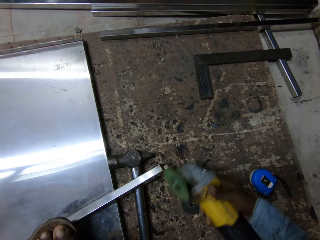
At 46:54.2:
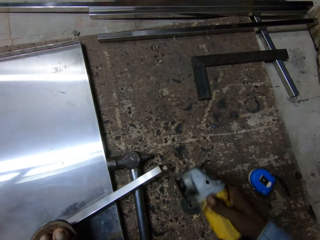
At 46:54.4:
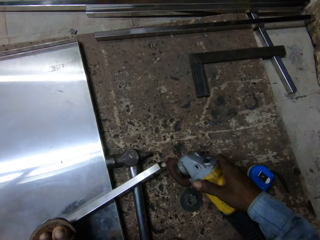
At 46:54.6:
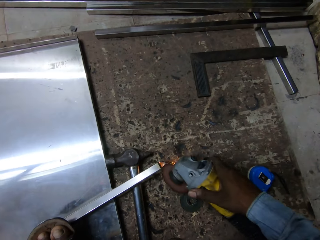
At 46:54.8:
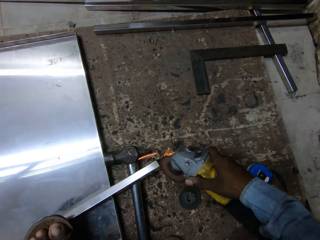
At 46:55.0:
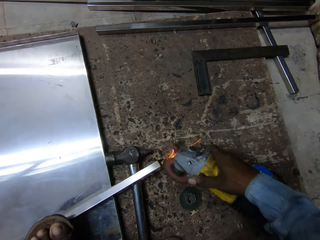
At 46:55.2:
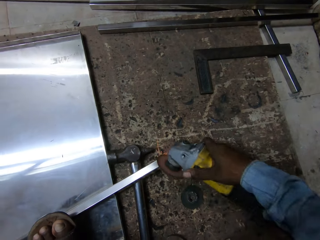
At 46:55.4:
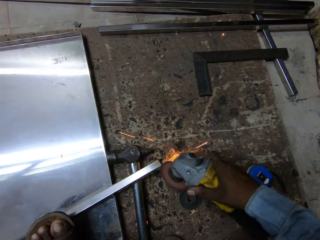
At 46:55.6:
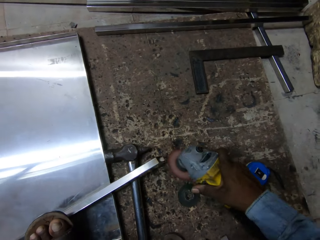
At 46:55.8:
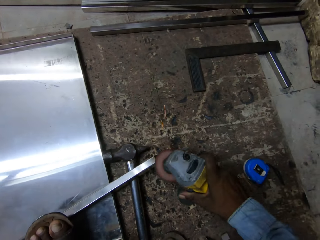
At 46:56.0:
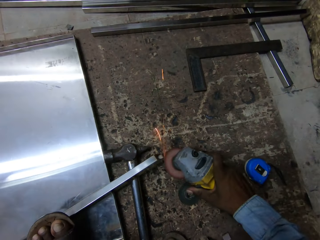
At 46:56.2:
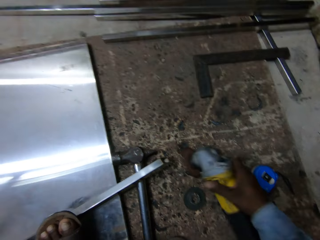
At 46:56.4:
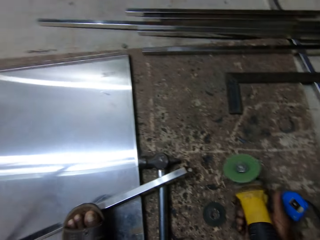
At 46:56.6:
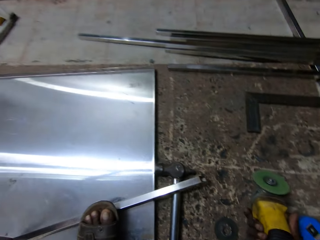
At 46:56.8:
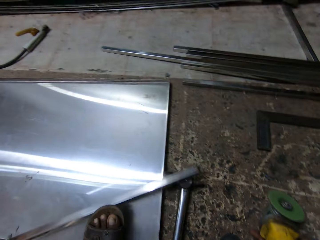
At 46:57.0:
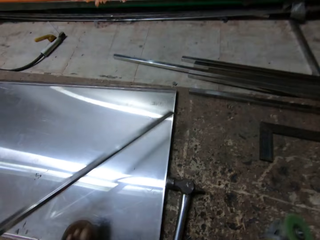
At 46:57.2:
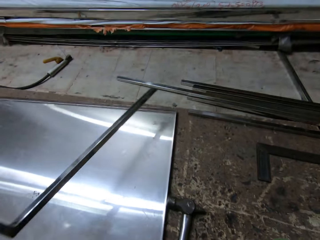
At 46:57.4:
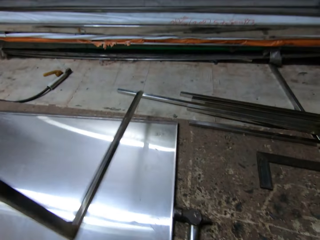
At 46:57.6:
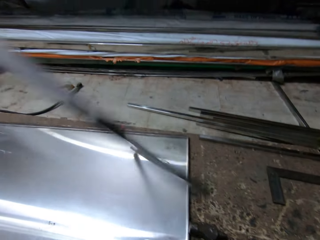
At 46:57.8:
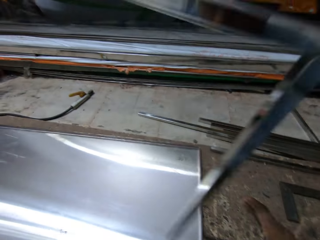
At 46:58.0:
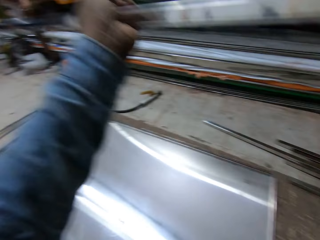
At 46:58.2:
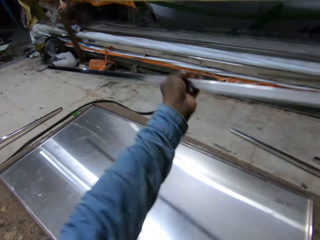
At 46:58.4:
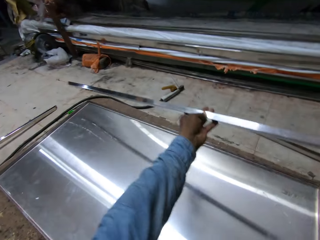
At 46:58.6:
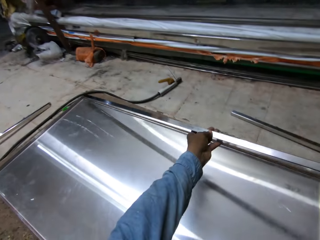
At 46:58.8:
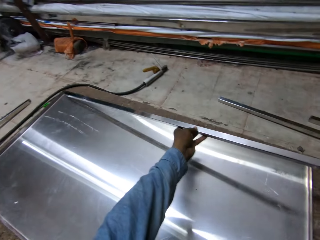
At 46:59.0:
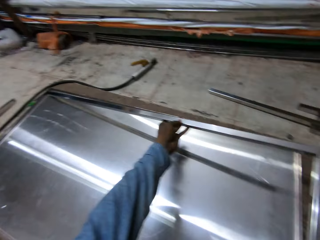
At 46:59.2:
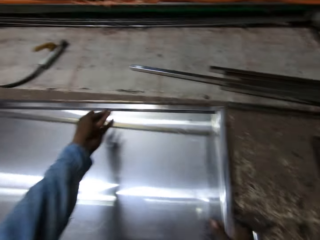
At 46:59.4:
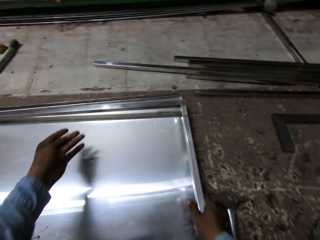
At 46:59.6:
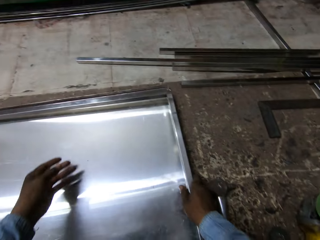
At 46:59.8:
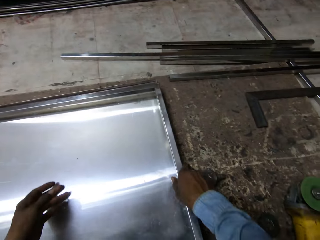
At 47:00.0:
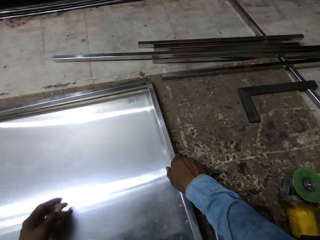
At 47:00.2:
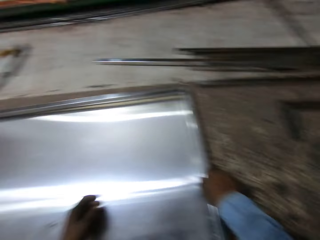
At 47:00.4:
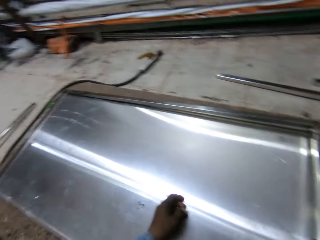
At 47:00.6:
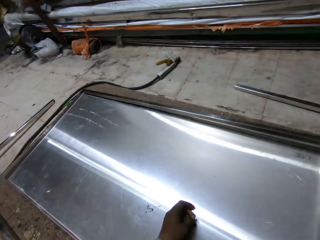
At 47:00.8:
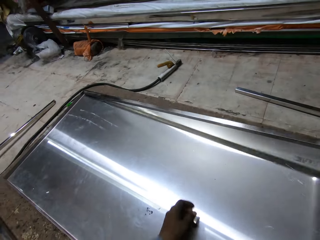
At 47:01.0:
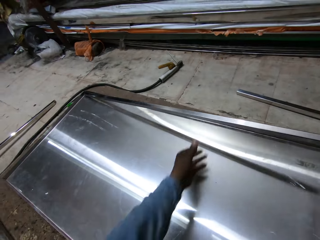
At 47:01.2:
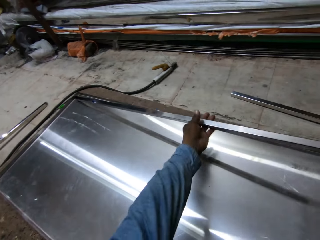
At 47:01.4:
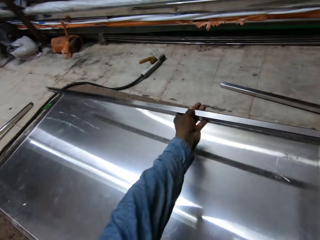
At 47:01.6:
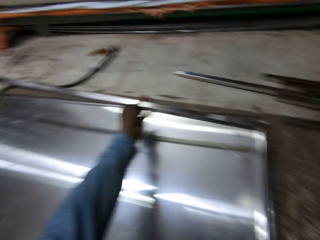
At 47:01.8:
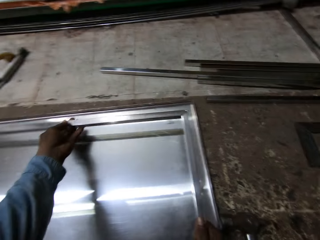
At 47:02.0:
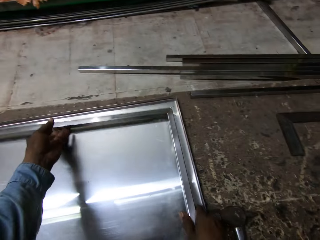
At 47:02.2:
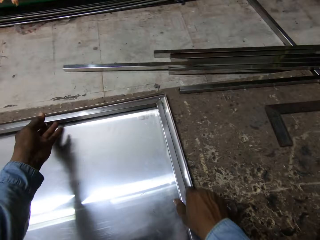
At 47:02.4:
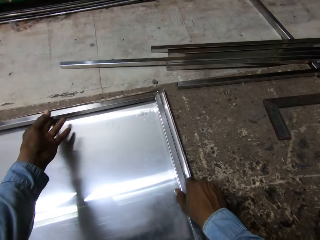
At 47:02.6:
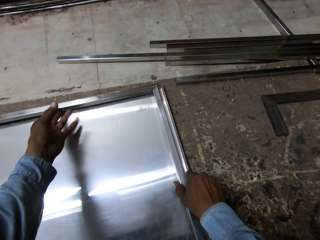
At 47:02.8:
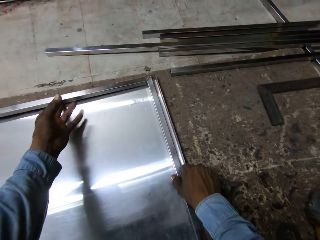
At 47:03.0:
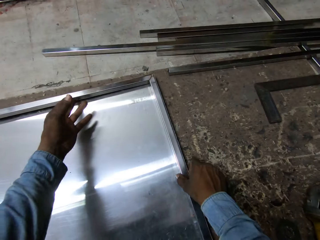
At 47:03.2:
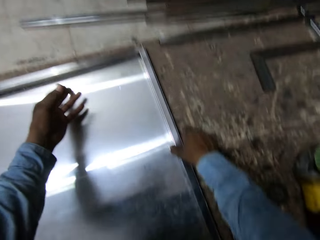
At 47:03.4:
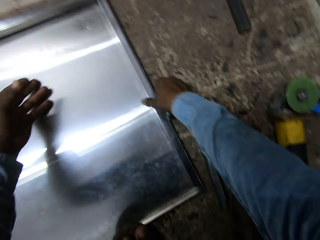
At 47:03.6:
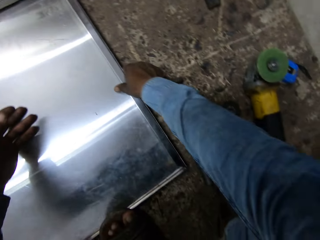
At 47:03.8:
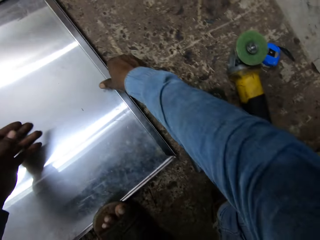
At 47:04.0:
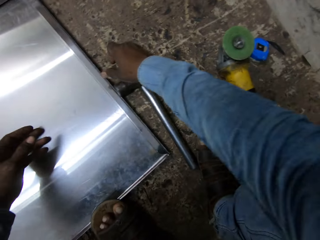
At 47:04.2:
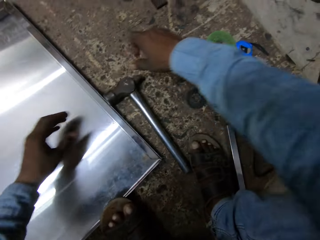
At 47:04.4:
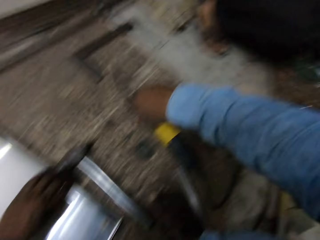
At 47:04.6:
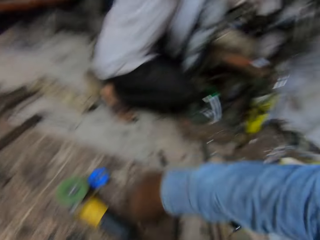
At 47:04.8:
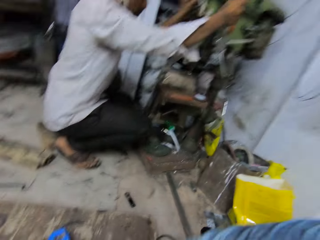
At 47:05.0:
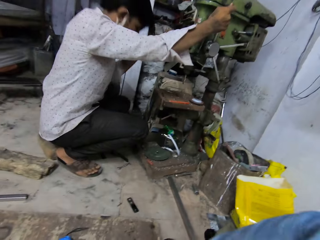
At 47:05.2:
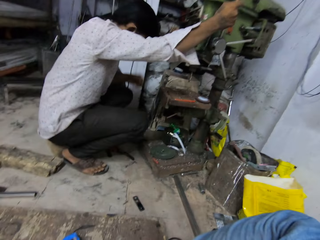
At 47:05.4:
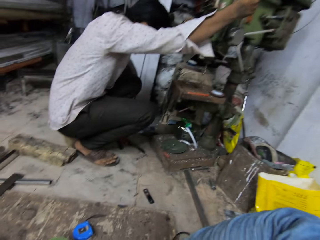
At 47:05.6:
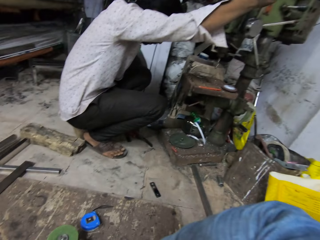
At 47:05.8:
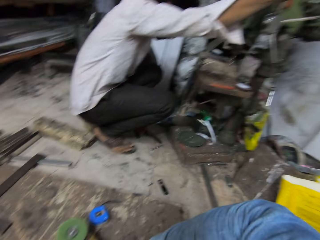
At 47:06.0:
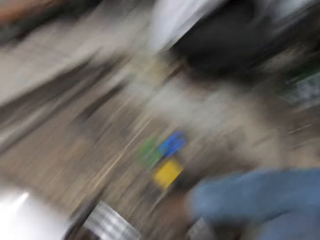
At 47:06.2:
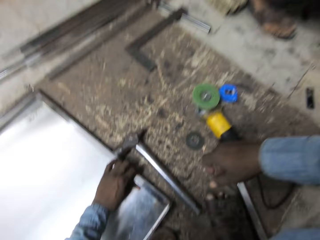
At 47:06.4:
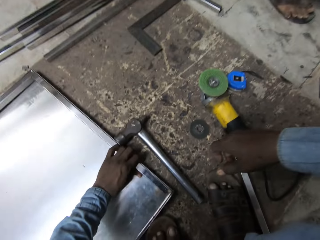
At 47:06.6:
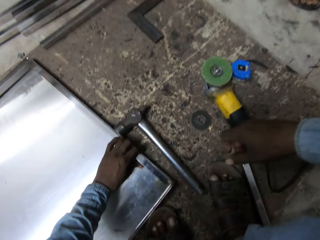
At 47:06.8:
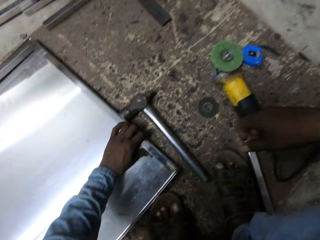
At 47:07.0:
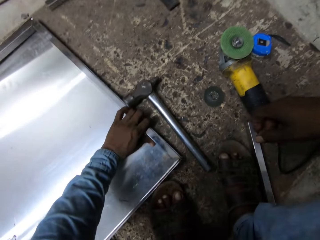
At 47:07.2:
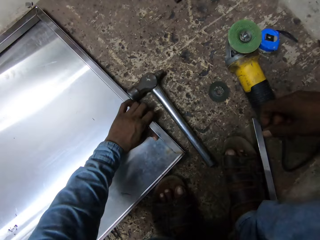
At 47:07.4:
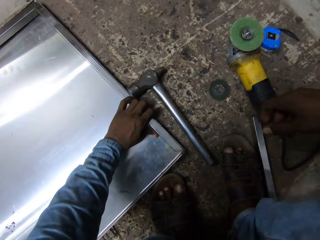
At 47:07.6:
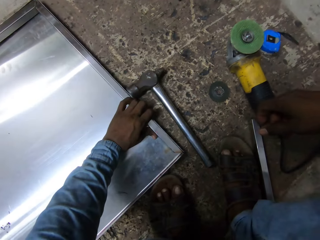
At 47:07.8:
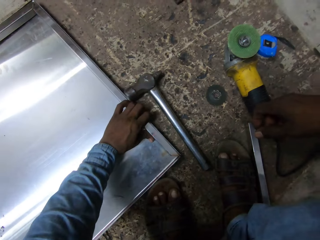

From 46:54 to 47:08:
The camera wearer places the grinder down. He lifts the flat metal frame from the metal door surface with his left hand. He holds the metal rod. He places the flat metal frame on the metal door surface with his left hand. He places the flat metal frame on the metal door surface with his right hand. He throws the metal rod down. He lifts the flat metal frame from the metal door surface with his right hand. He holds the flat metal frame from the metal door surface with his left hand. He places the flat metal frame on the metal door surface with both hands. He adjusts the flat metal frame on the metal door surface with his right hand. He looks around. A man holds a table saw with his right hand. The camera wearer touches the flat metal frame on the metal door surface with his left hand.

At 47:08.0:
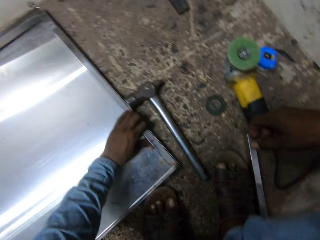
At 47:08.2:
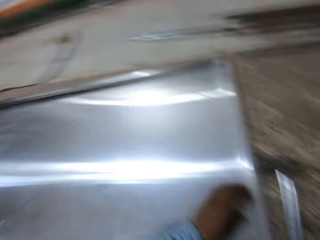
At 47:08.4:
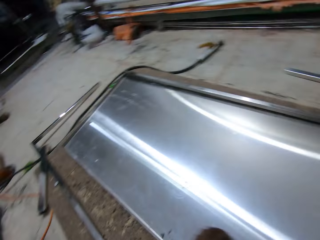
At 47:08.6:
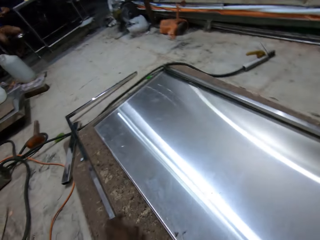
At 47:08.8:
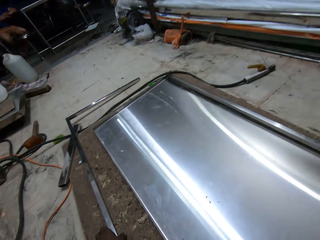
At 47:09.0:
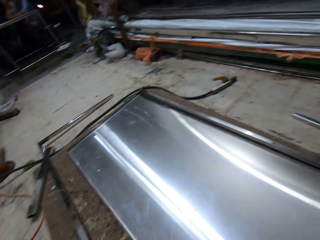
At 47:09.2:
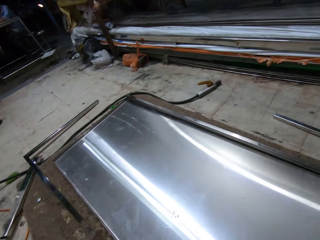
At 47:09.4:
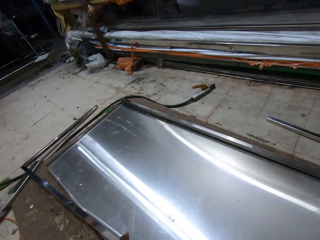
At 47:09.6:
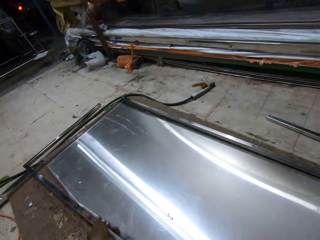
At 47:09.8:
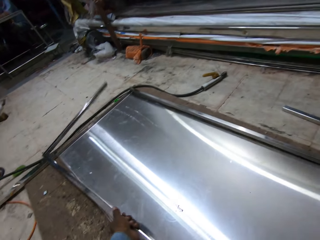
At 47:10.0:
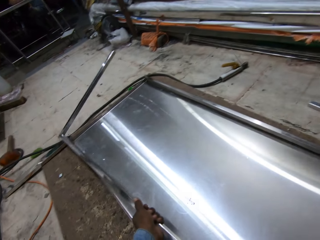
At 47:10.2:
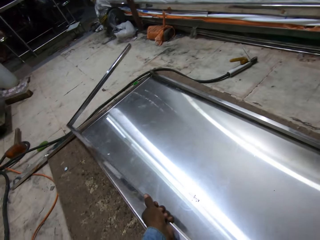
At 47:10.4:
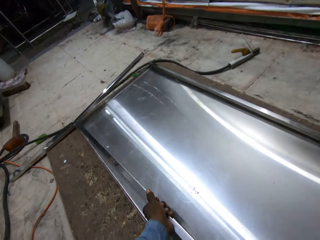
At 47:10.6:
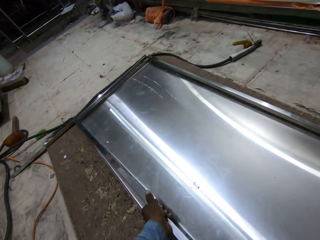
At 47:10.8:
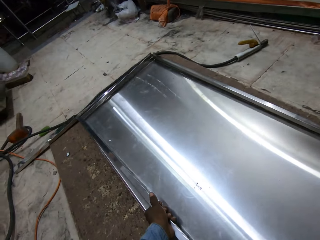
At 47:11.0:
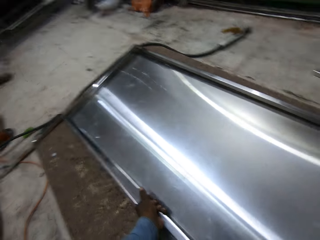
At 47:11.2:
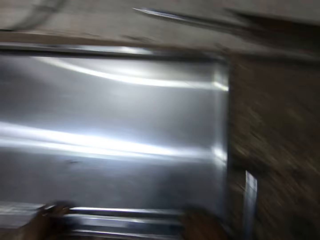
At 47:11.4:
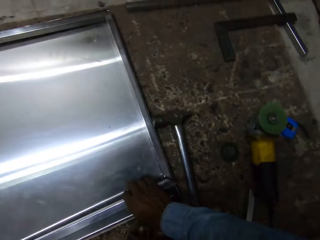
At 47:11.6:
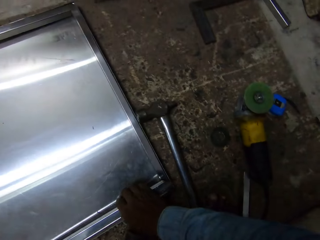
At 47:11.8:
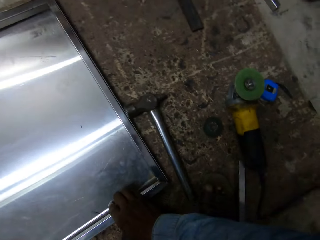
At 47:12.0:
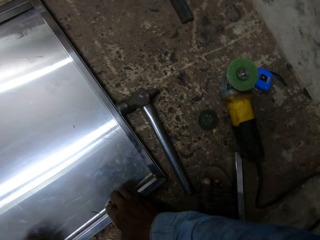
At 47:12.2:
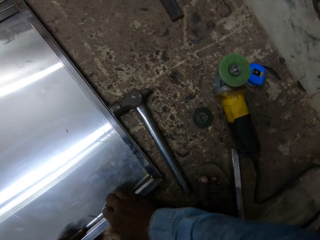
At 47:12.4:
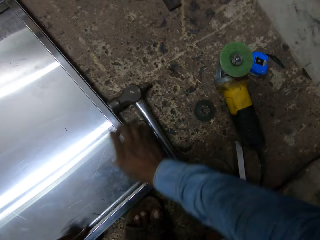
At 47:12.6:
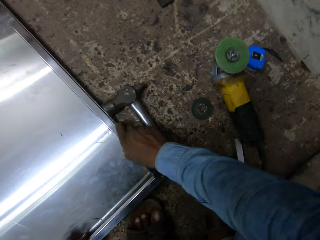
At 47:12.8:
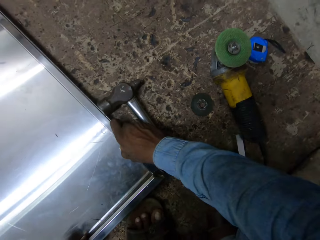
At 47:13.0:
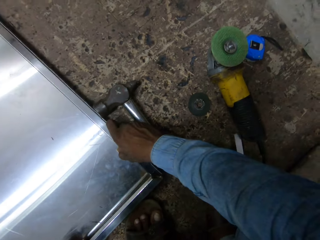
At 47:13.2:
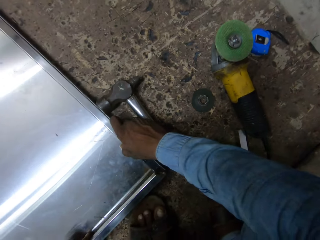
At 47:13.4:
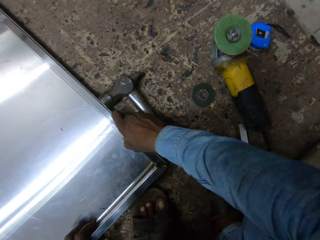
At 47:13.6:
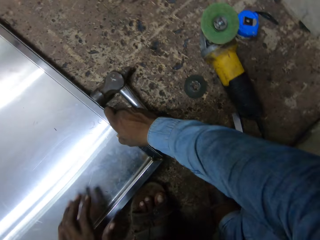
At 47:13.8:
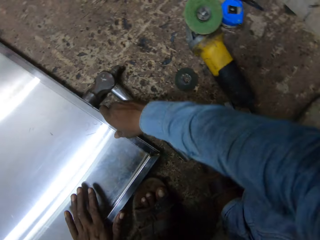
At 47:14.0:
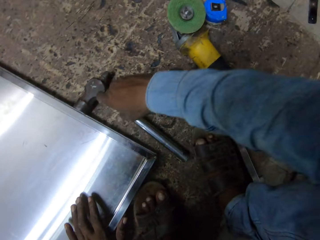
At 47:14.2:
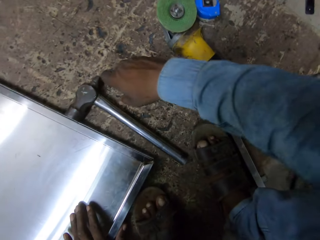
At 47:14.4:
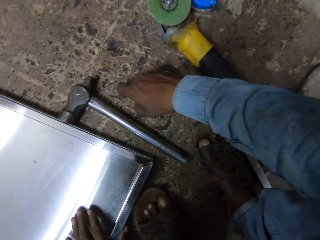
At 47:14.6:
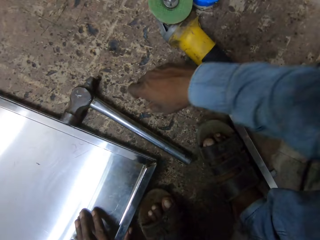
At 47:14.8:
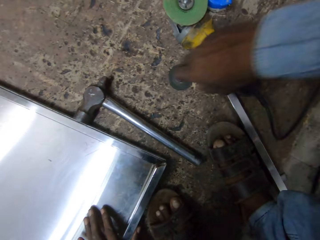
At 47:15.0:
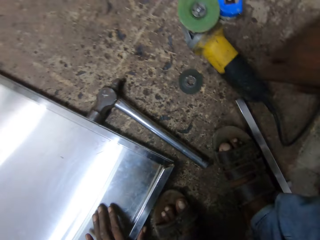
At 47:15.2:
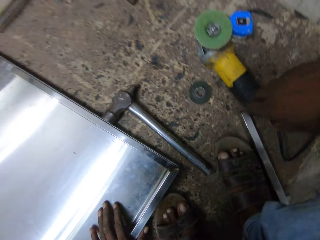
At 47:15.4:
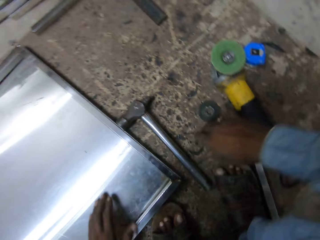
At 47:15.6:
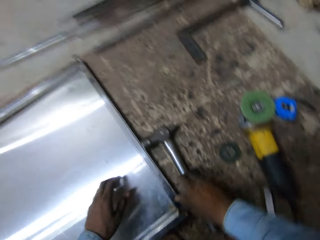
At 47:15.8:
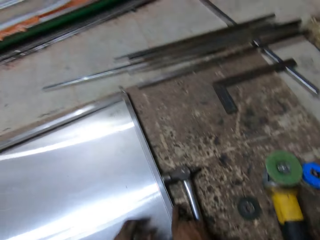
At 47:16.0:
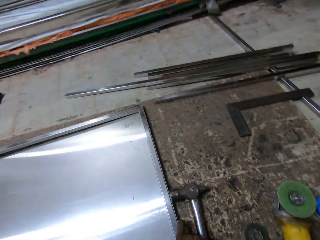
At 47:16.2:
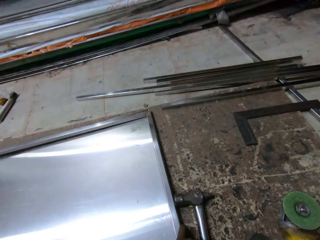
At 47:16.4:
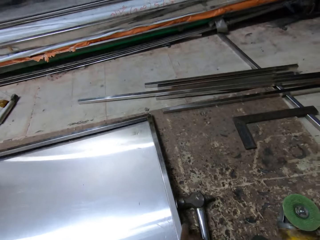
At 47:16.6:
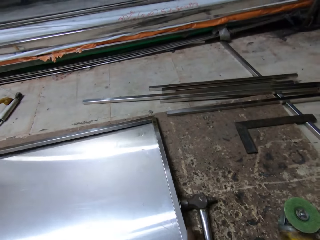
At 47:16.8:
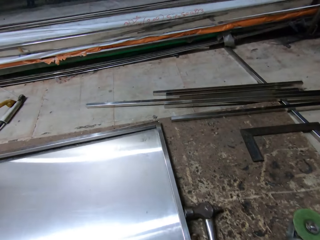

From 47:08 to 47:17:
The camera wearer converses with a man. He drags the flat iron frame from the floor with his left hand. He picks up the metal rod. He places the flat metal frame on the metal door surface with his left hand. He fixes the metal rod on the sheet. He touches the flat metal frame on the metal door surface with his right hand. He touches the flat metal frame on the metal door surface with his left hand. He touches the flat metal frame on the metal door surface with his right hand. He adjusts the flat metal frame on the metal door surface with his right hand.
